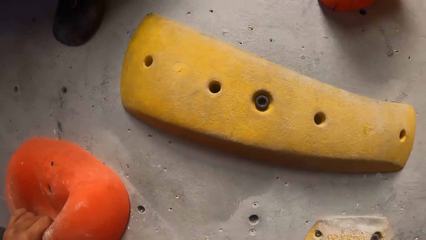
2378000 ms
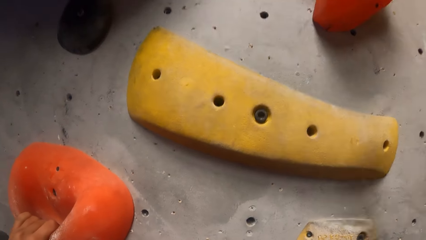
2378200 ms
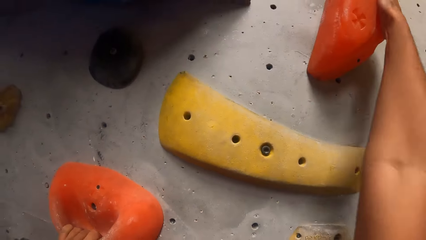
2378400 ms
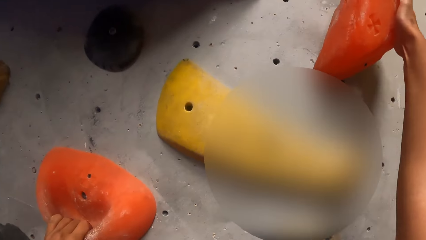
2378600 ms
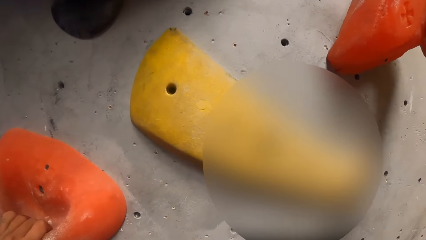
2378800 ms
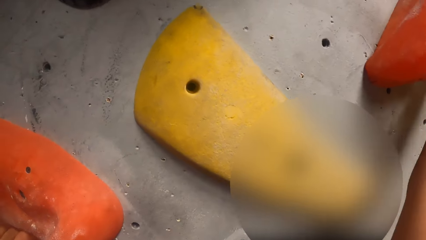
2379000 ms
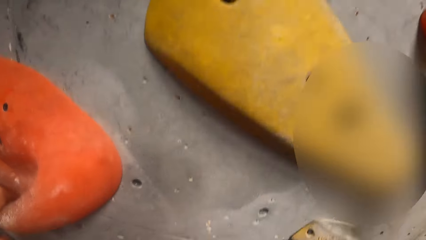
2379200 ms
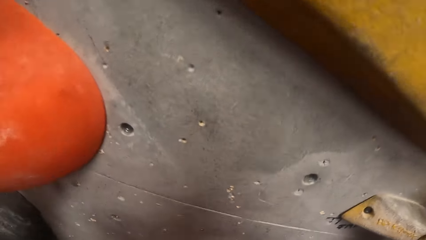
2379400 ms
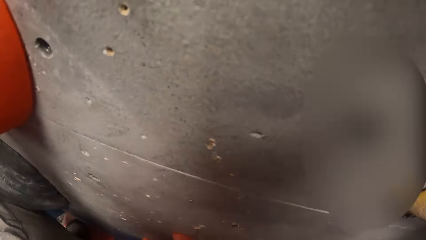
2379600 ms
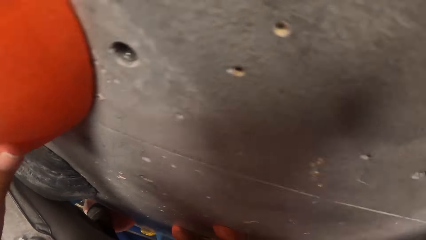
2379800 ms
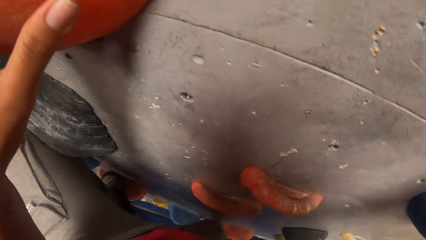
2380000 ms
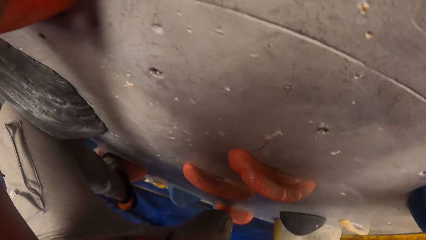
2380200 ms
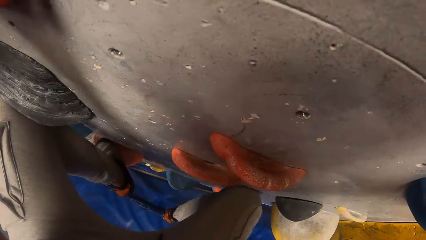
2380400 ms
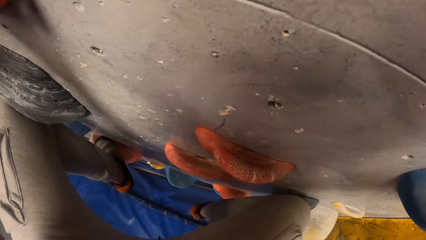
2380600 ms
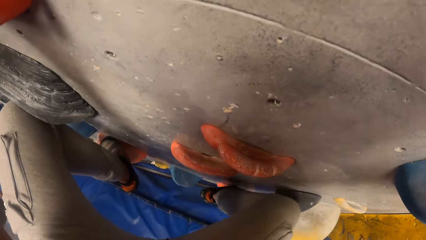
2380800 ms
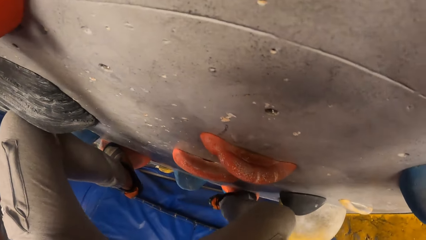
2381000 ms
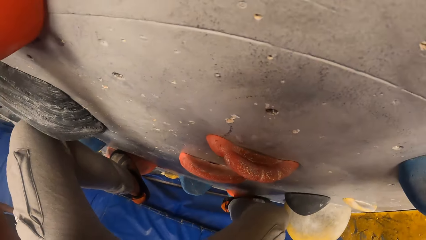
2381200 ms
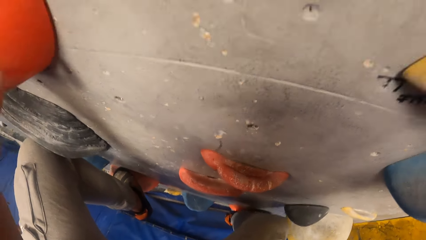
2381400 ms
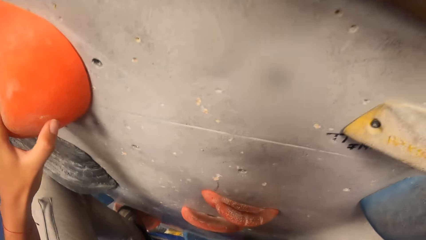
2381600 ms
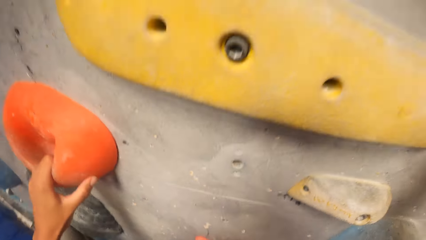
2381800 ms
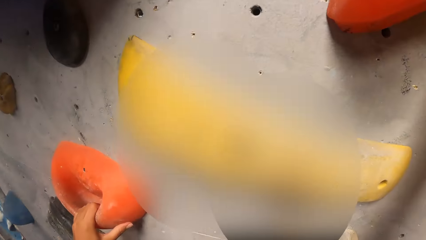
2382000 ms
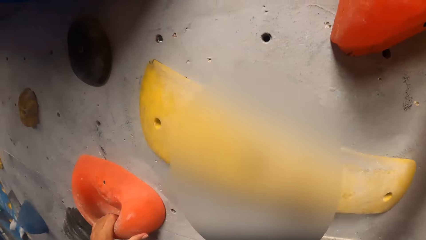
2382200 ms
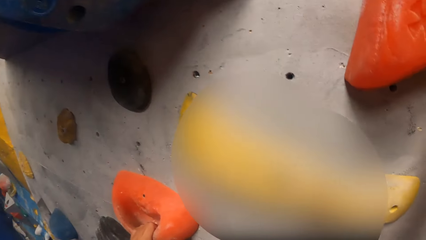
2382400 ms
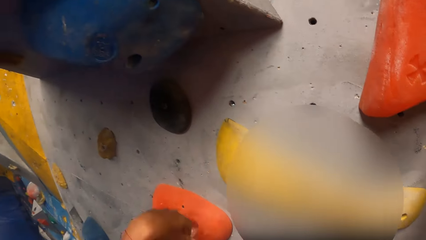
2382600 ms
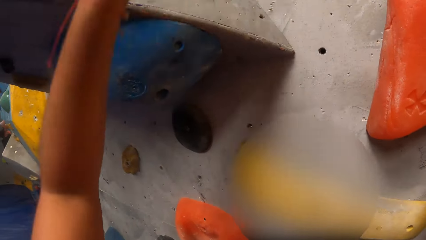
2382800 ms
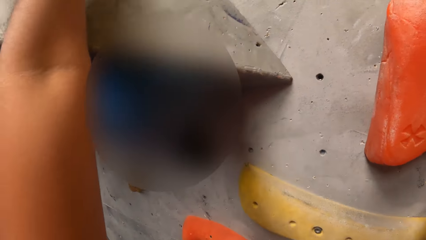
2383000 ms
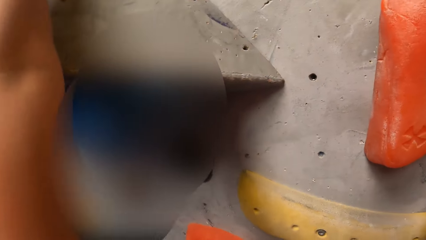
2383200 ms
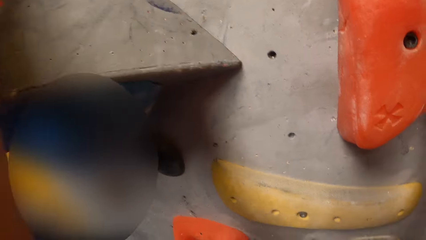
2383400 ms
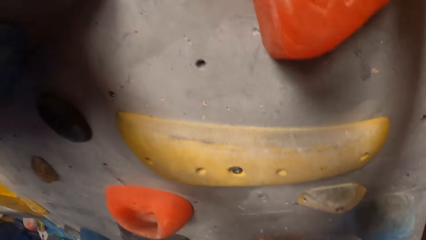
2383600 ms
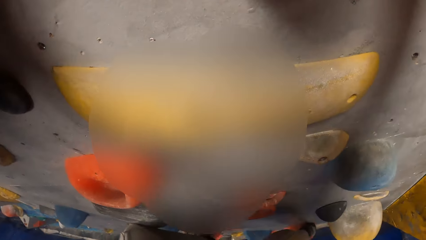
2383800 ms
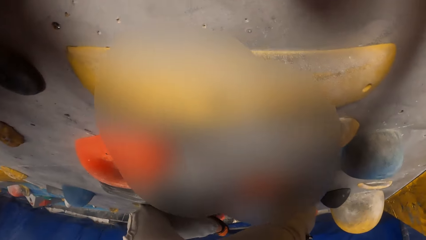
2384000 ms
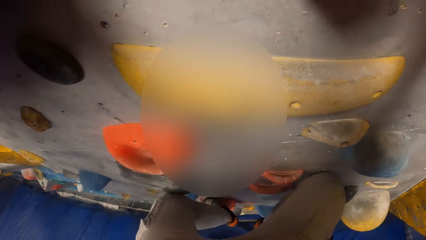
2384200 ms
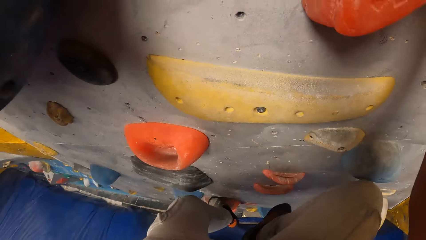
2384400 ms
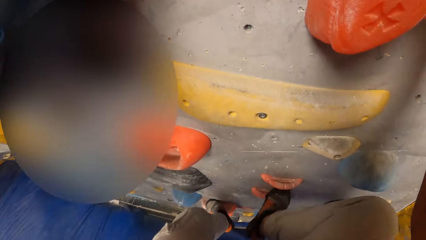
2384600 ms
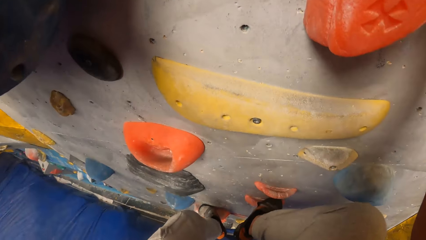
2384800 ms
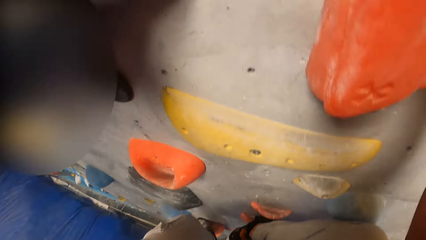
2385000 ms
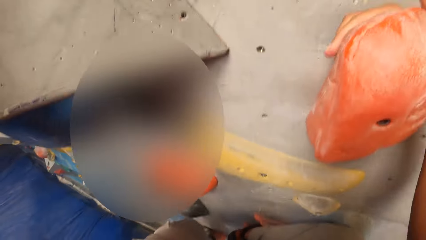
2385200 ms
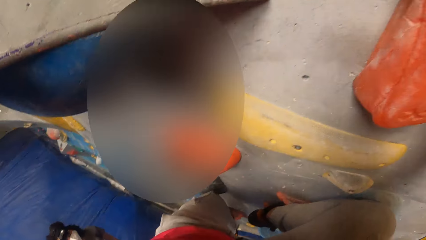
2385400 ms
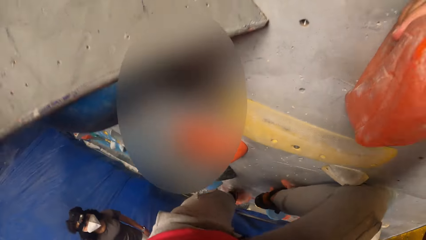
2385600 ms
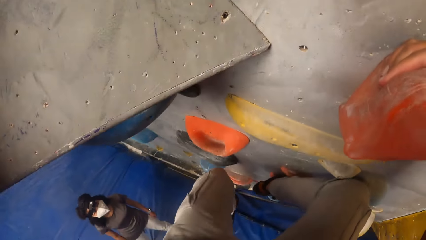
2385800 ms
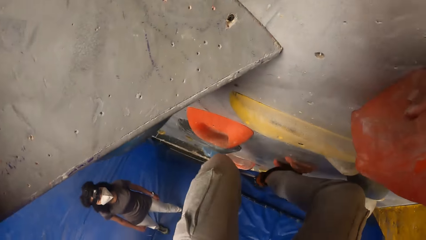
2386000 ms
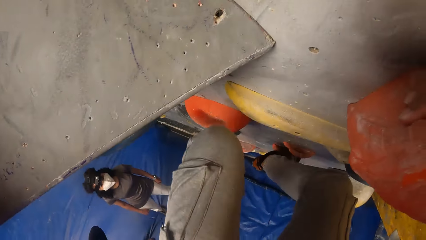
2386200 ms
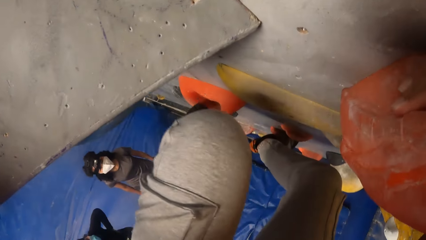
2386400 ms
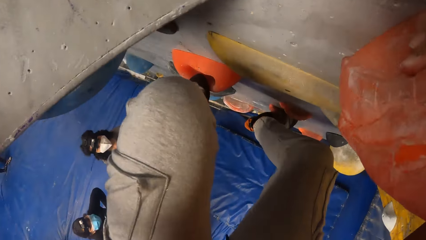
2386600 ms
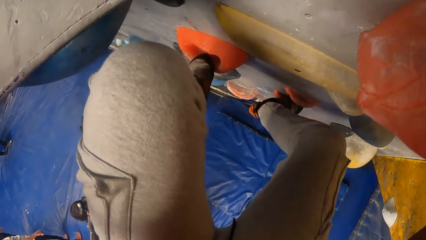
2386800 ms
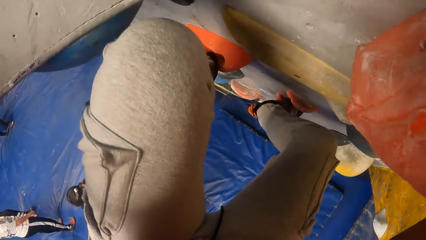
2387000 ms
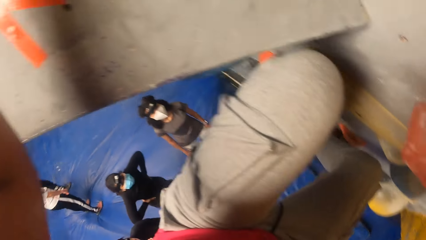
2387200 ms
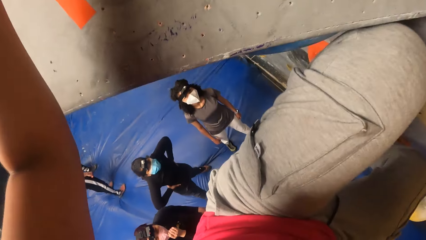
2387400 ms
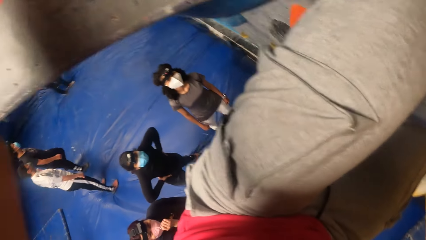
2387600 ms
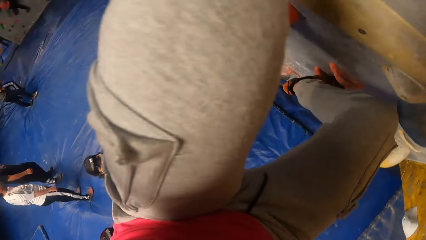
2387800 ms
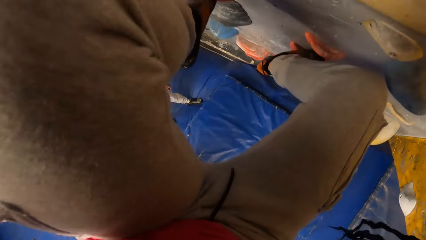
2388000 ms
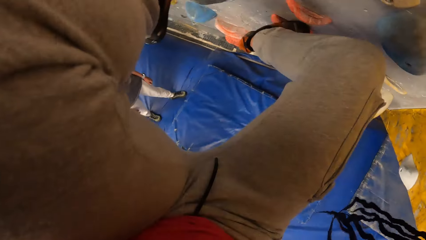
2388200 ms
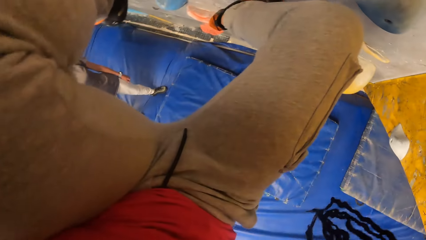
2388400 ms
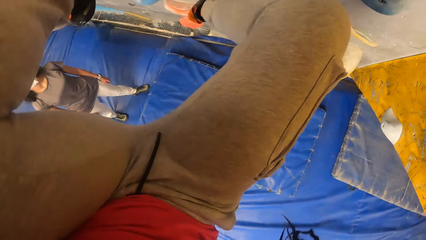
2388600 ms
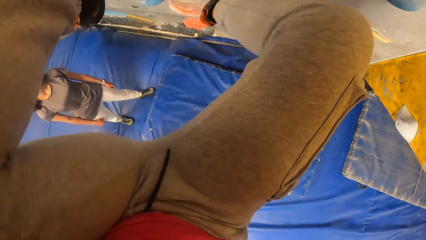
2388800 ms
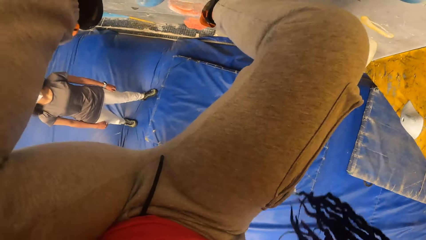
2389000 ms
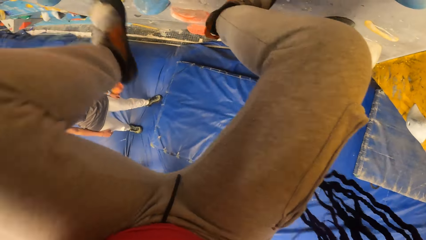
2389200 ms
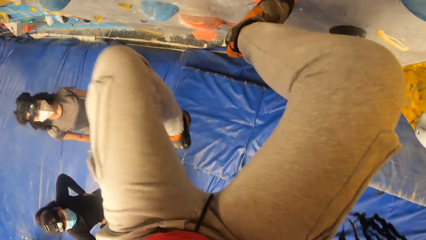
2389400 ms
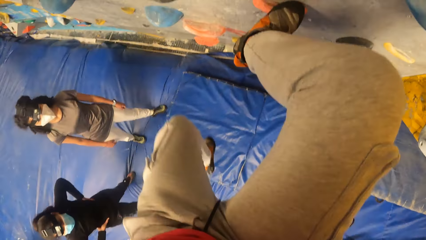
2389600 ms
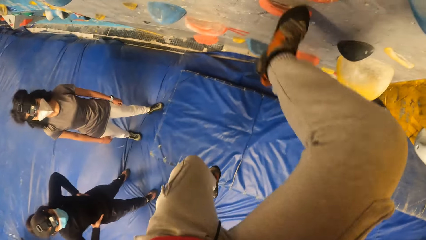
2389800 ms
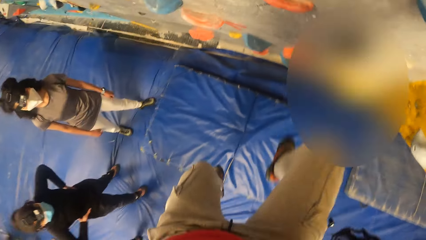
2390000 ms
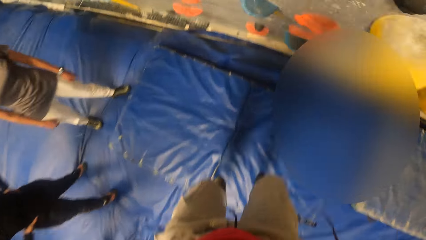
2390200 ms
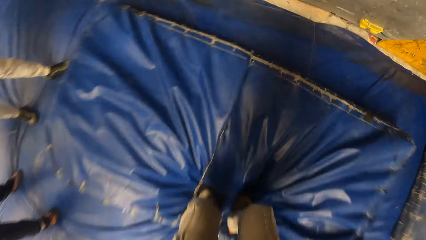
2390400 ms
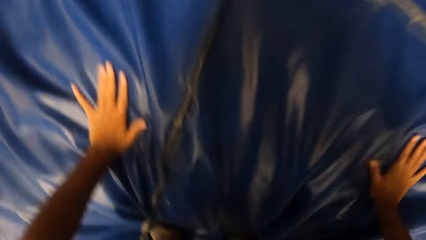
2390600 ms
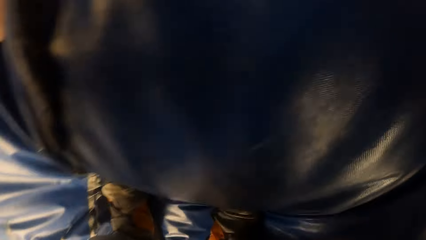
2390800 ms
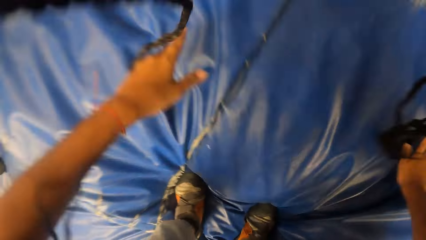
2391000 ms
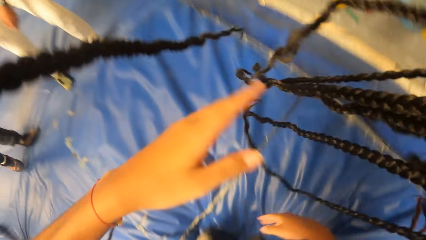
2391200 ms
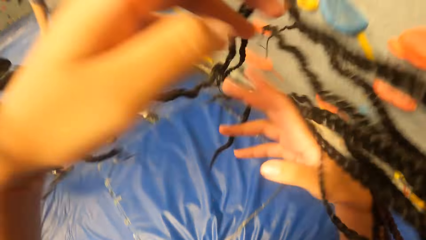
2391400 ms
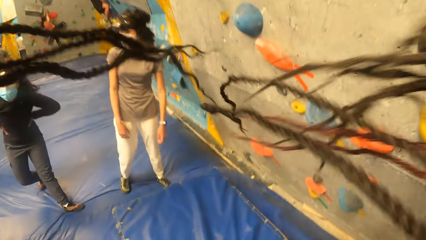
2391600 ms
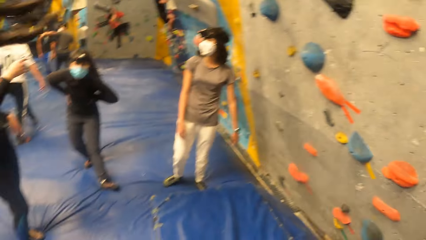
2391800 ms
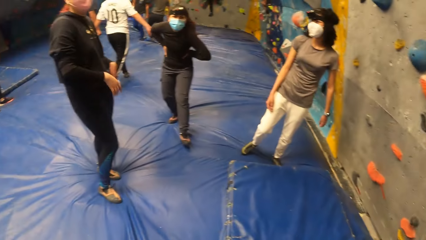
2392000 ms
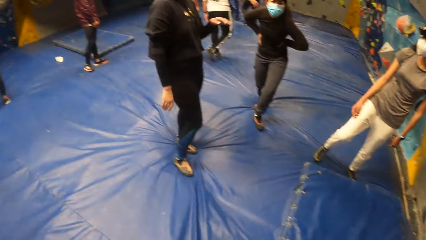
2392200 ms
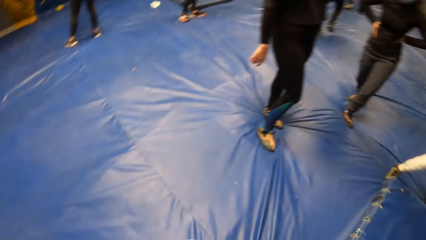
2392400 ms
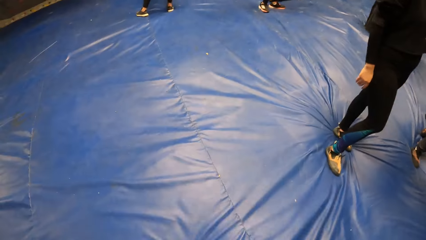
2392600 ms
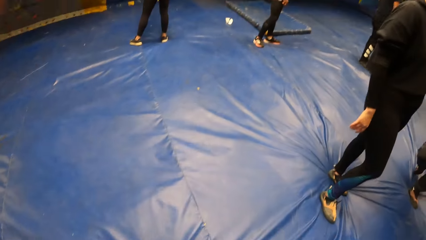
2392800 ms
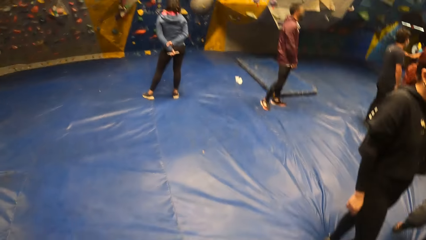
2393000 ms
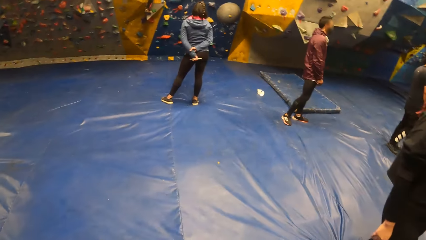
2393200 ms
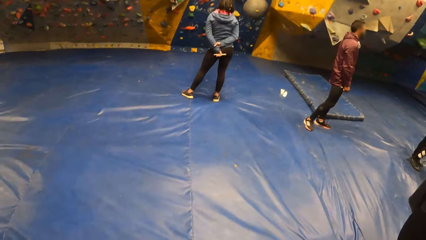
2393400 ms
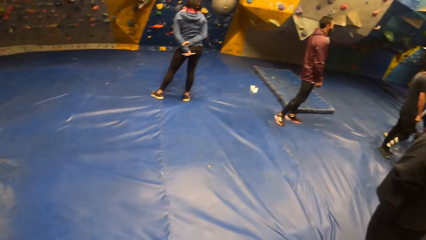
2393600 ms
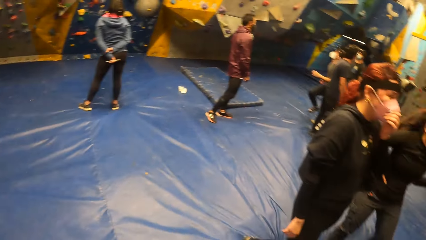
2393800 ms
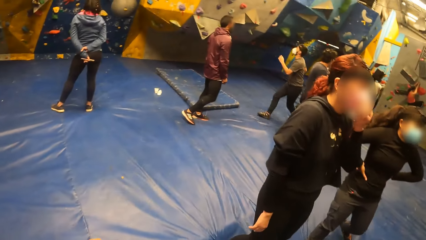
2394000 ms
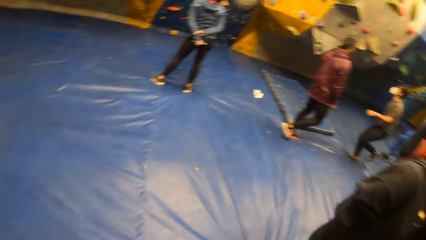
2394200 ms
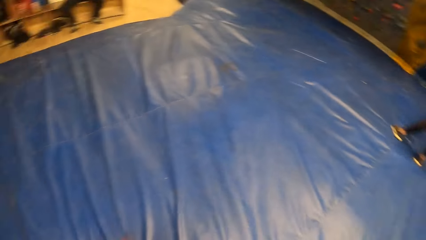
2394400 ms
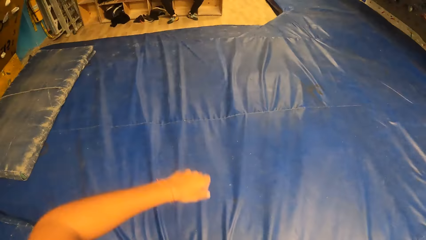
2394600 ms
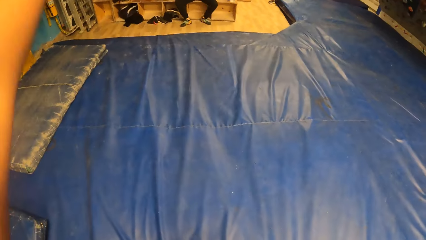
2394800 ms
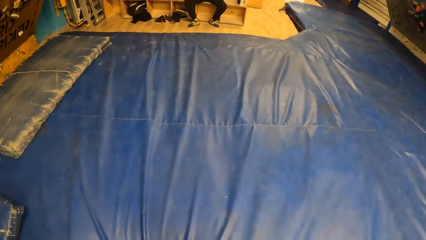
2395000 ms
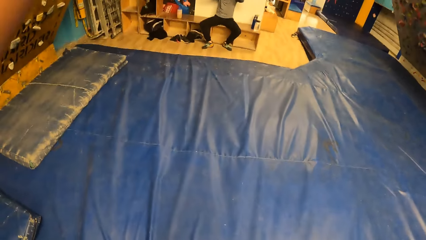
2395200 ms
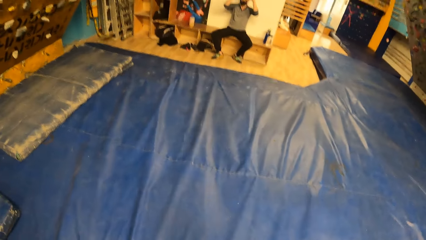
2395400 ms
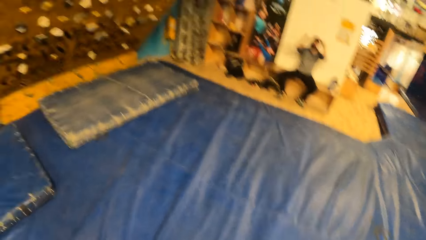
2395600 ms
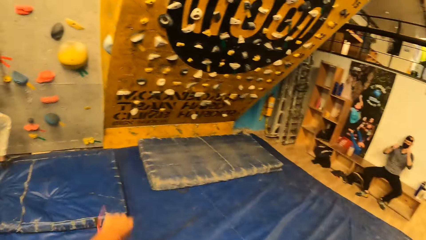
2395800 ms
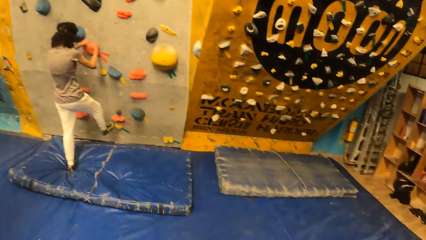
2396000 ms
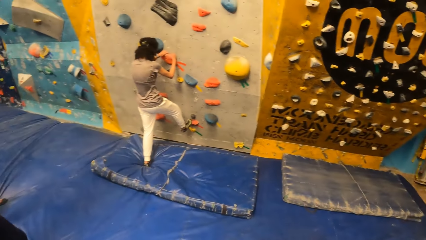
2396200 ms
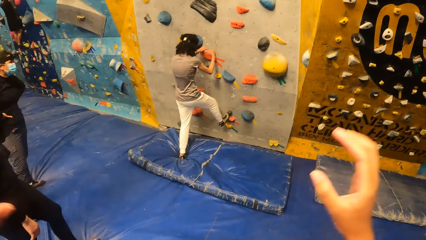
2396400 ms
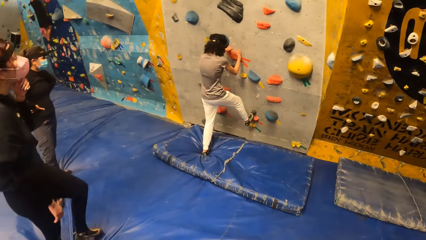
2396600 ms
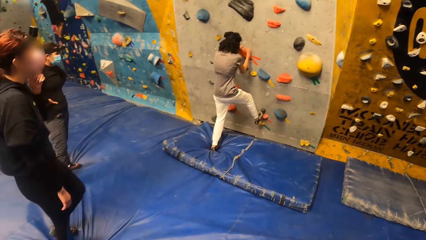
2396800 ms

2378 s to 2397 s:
The camera wearer jumps down from the wall. They fall on the tent. They push the hair. They look around. They move away from the wall. They raise the hand.
